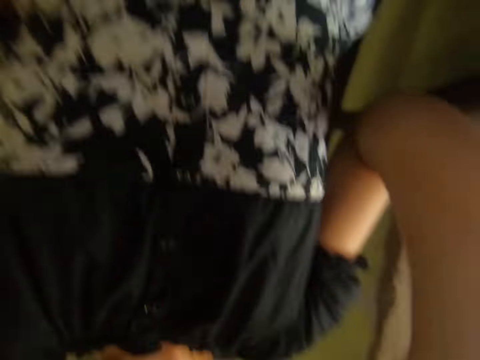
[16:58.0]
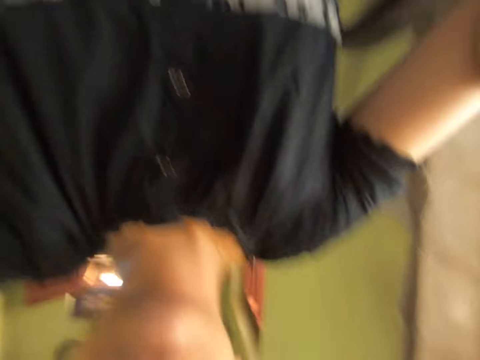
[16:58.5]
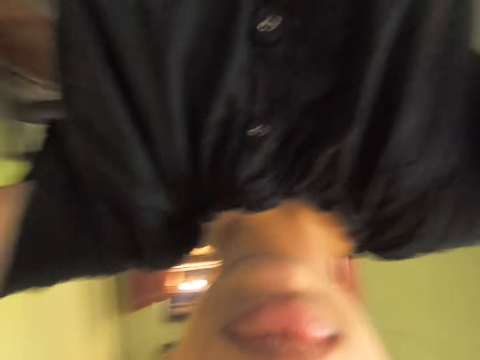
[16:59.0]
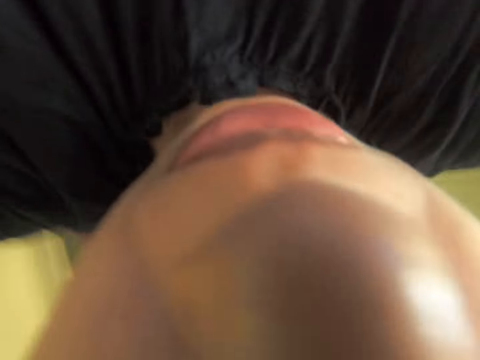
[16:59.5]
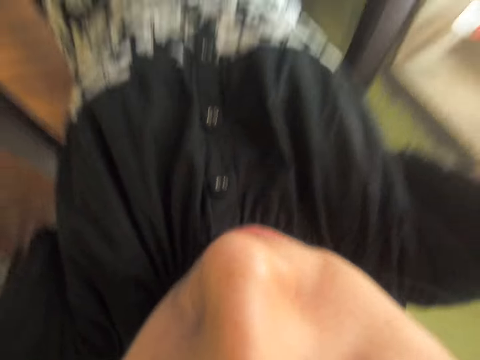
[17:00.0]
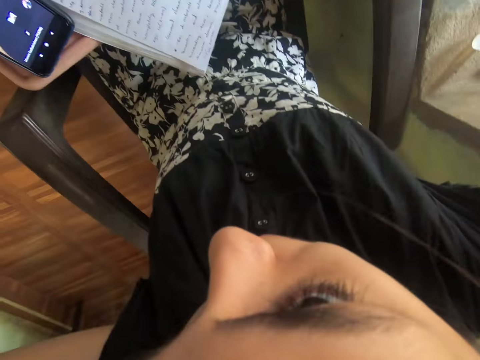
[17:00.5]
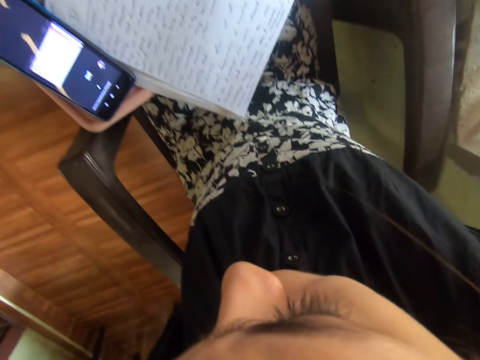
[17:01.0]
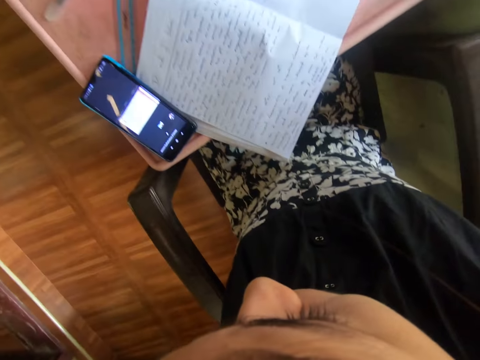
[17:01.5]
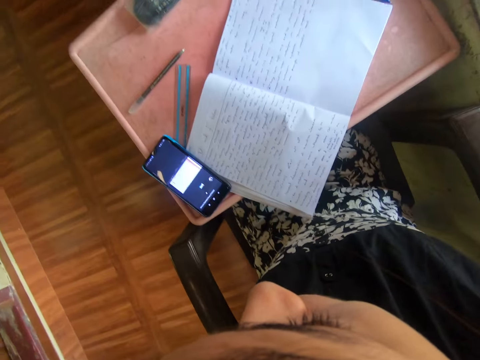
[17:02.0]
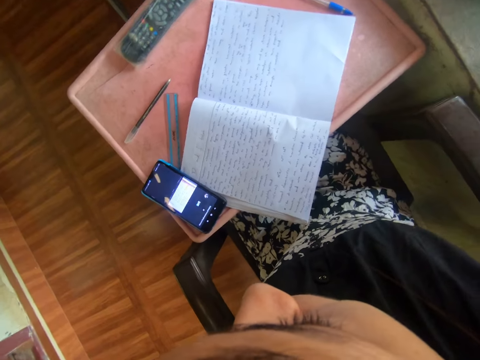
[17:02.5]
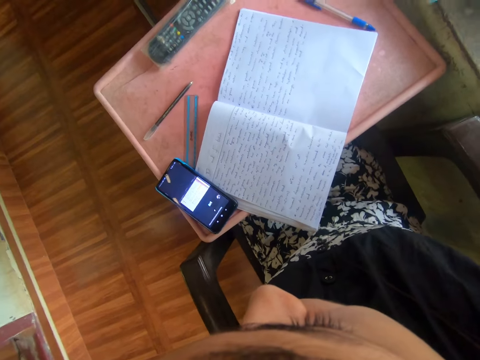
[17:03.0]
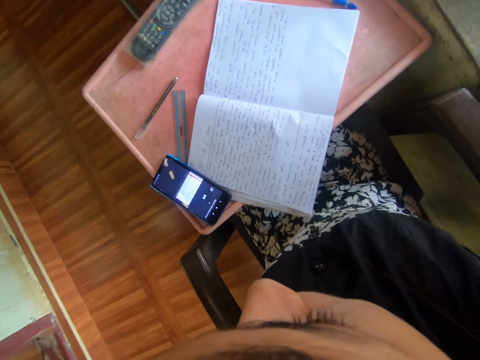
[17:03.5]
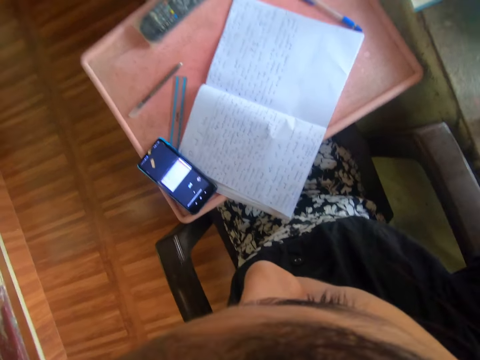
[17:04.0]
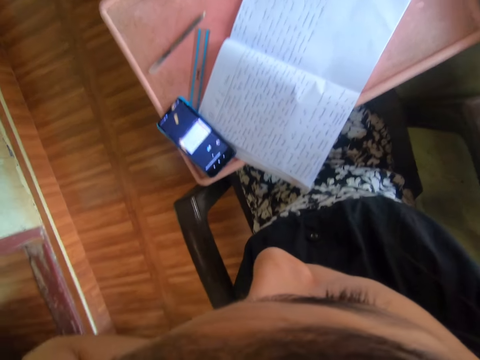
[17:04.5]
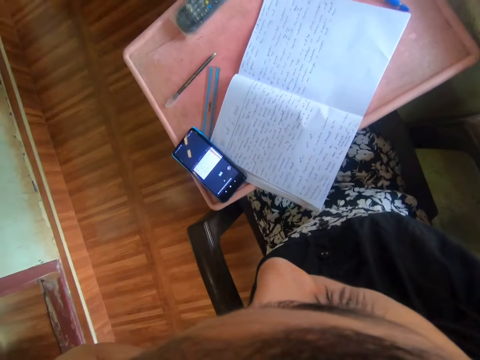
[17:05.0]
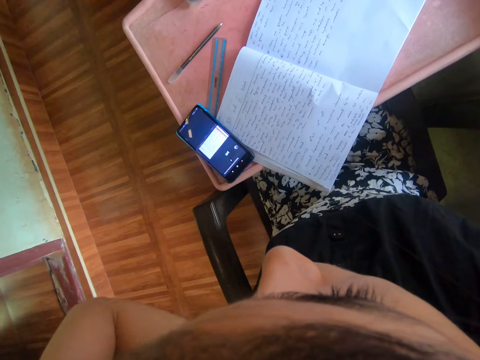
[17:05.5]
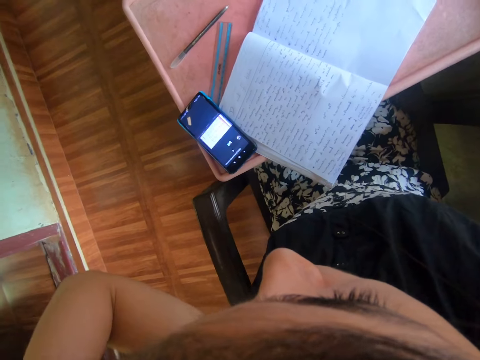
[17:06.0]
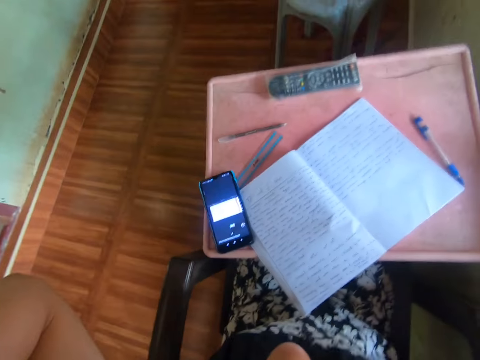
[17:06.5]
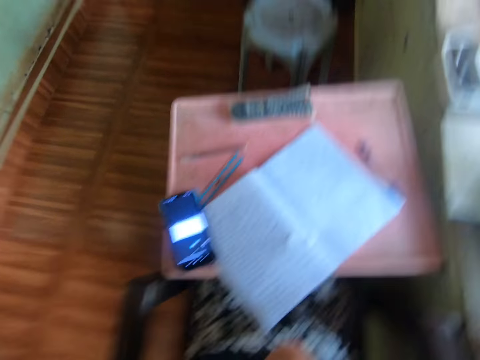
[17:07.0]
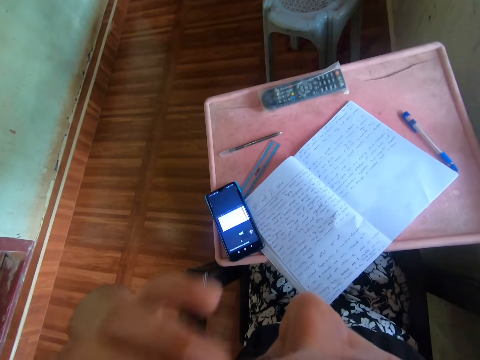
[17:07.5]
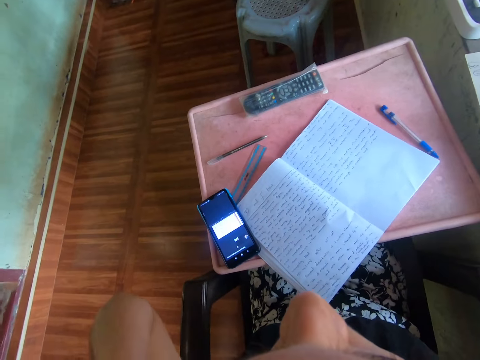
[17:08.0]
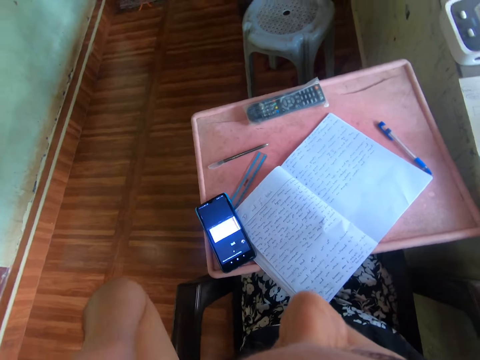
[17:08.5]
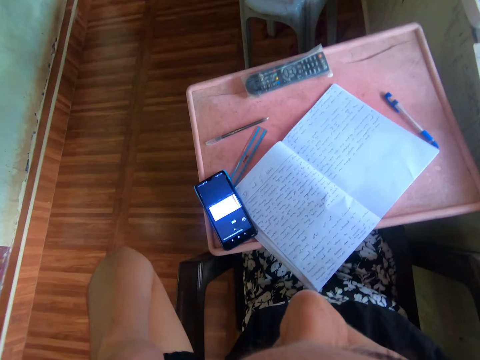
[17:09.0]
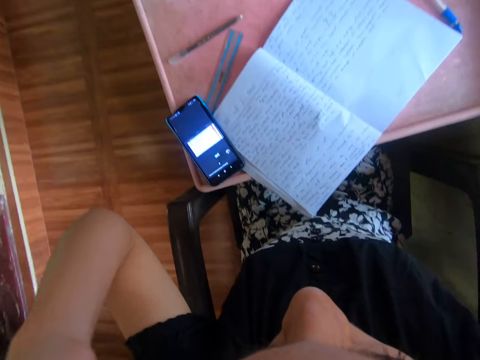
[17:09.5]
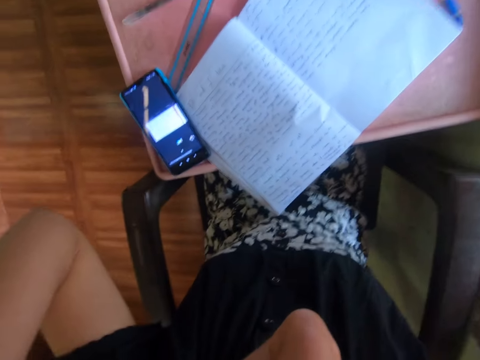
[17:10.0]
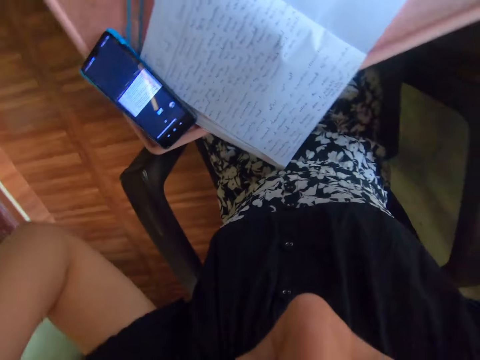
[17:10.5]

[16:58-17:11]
The camera wearer wears the camera on her head with both hands.

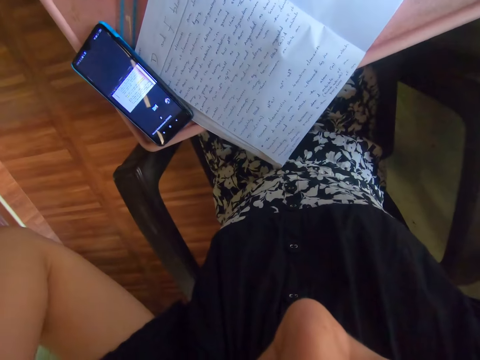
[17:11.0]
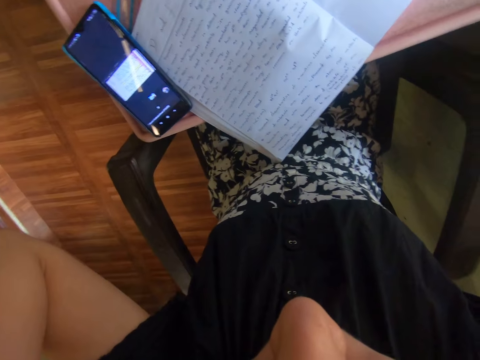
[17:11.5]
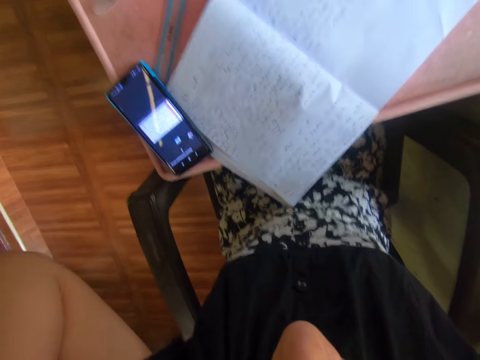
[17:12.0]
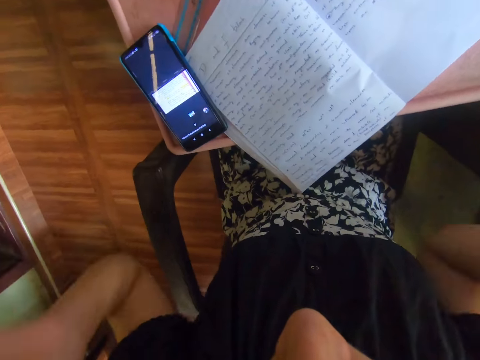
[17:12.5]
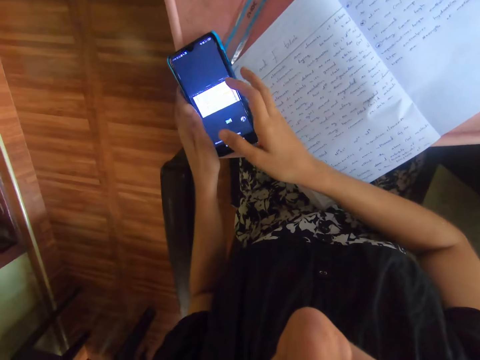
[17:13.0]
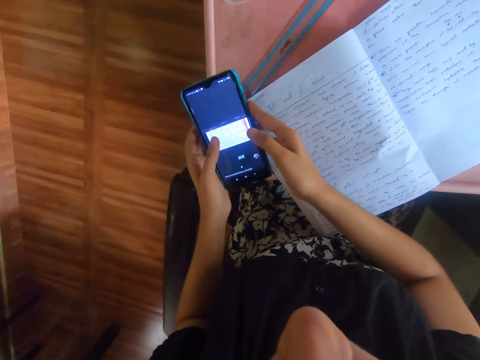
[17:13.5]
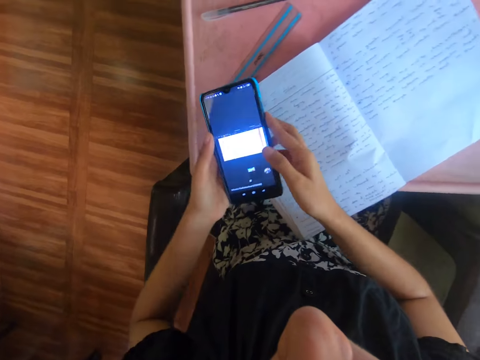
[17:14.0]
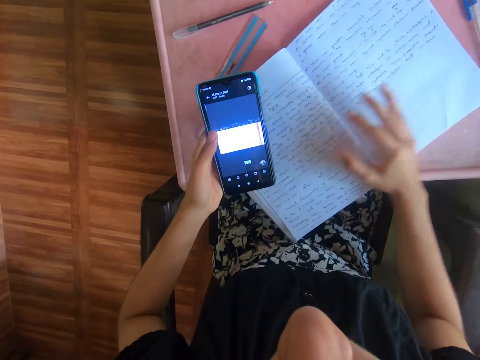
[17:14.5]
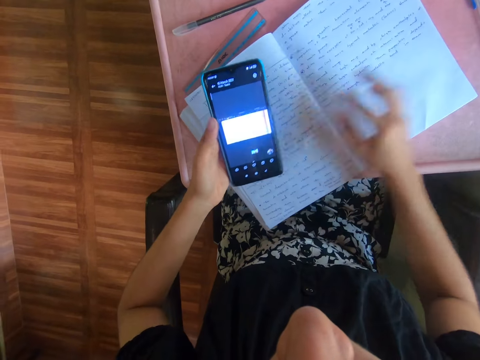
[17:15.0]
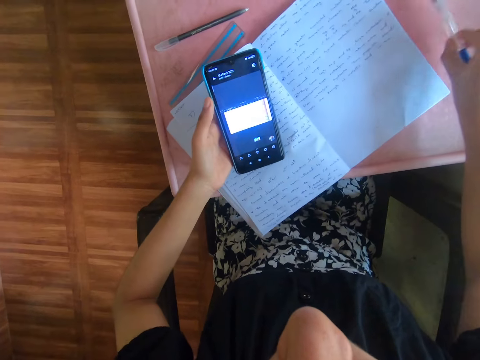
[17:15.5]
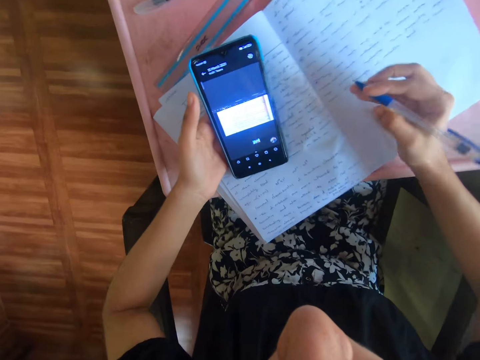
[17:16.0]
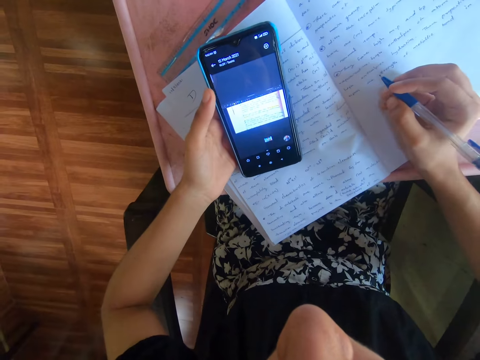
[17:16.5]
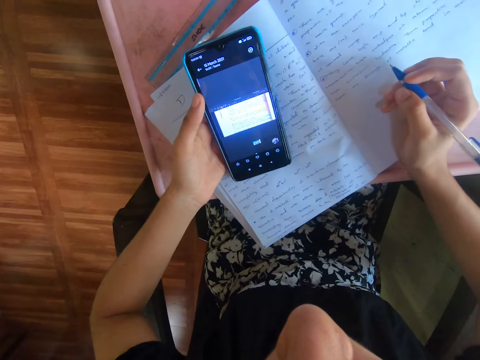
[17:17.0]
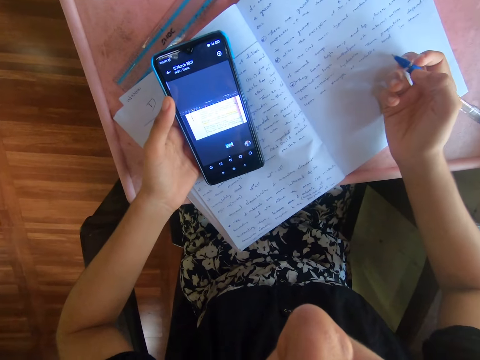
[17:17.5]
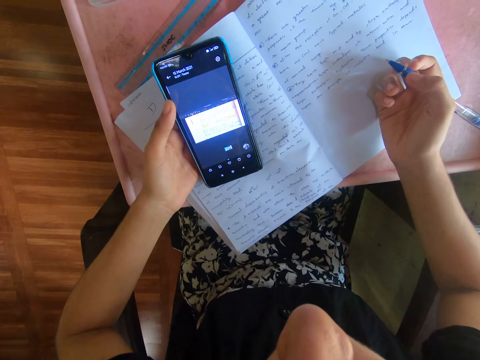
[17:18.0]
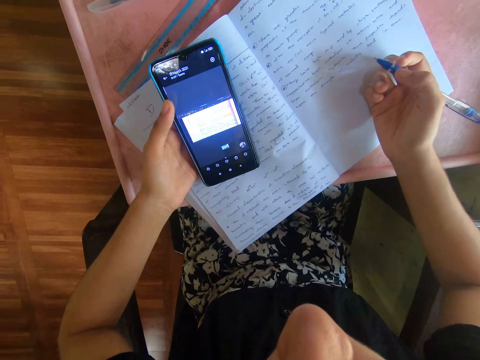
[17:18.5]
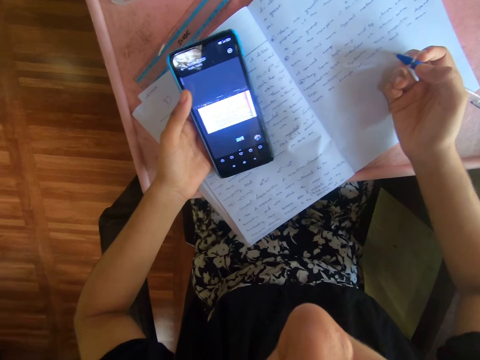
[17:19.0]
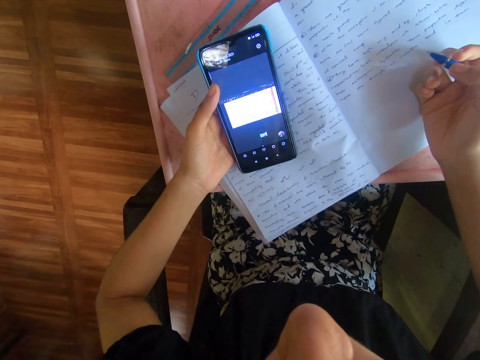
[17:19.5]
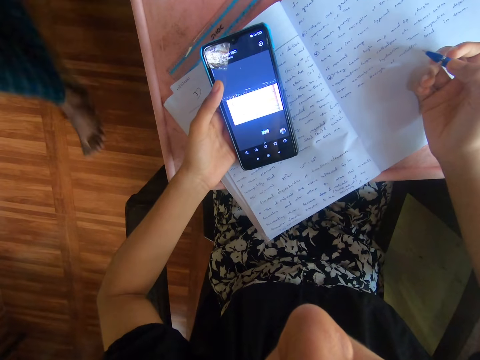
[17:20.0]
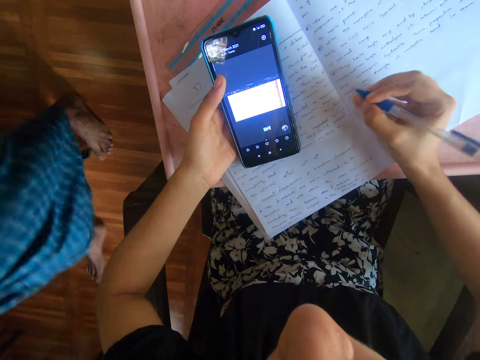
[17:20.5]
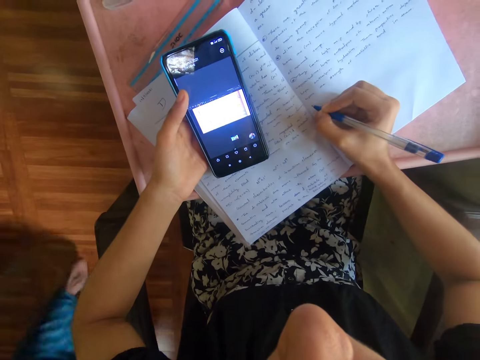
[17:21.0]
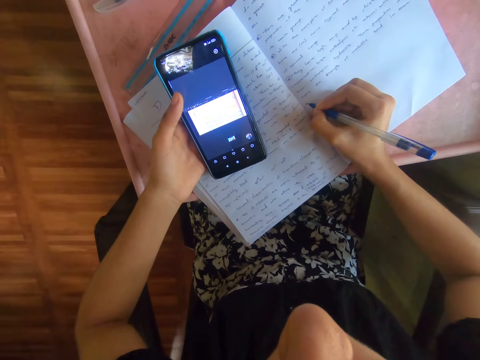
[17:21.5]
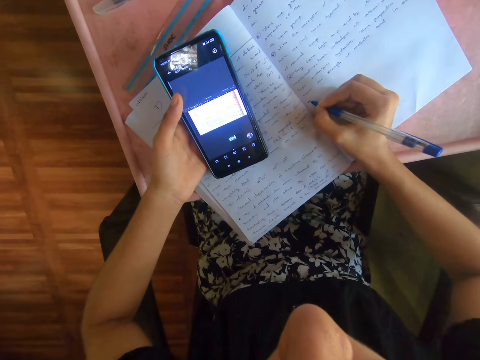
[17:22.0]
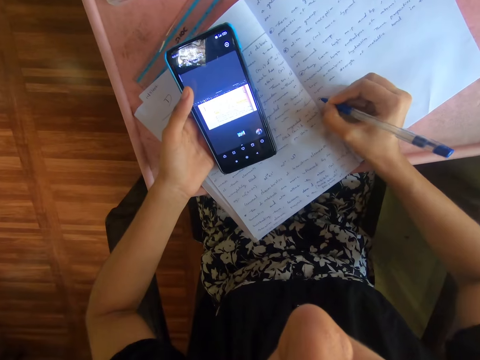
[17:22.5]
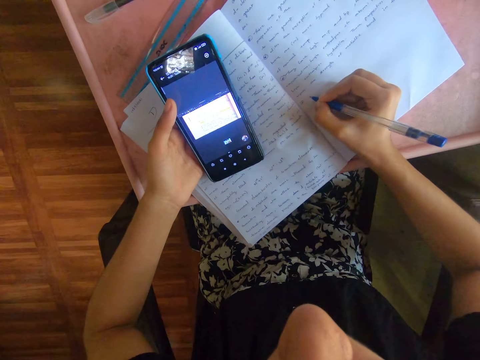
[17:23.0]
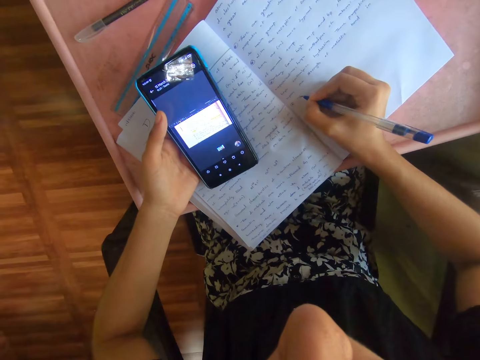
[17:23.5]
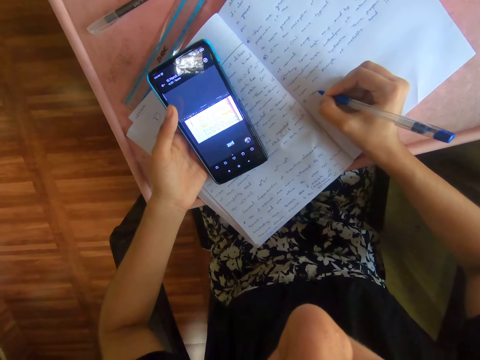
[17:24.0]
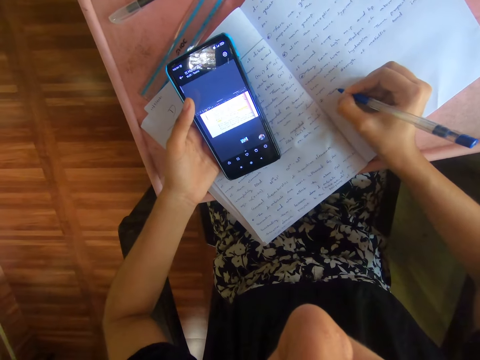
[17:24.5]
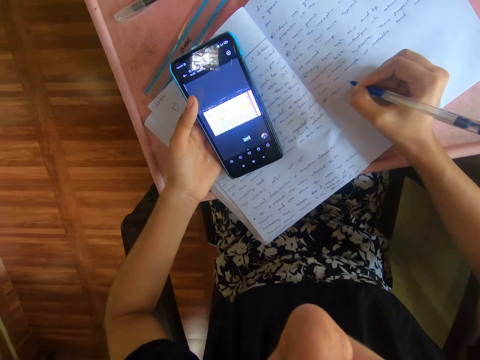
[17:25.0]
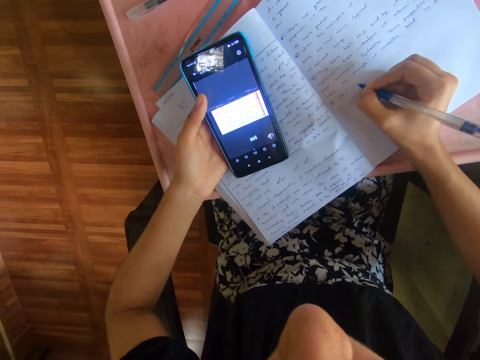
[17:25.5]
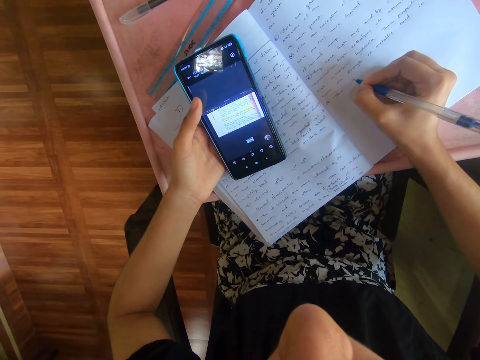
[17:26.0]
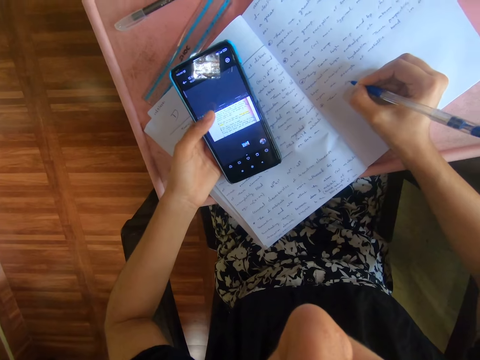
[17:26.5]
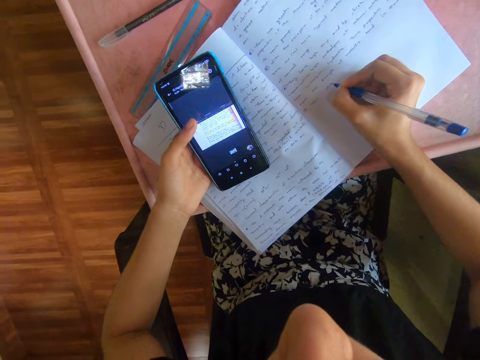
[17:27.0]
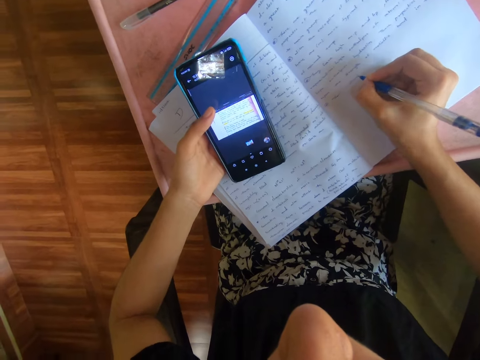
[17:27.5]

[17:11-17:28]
The camera wearer picks the phone from the plastic board with both hands. She operates the phone with both hands. She removes her right hand from the phone. She adjusts the book on the plastic board with her right hand. She picks the pen from the plastic board with her right hand. She writes on the book with the pen in her right hand.
